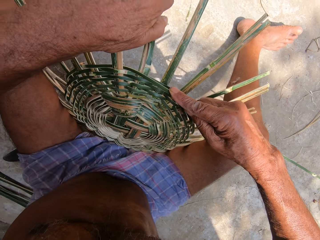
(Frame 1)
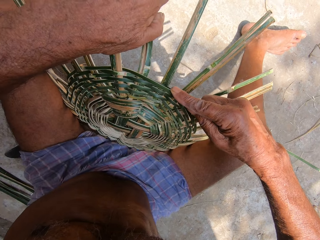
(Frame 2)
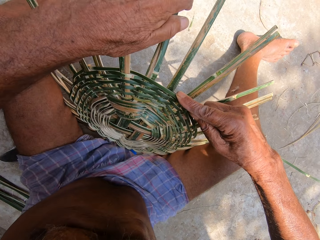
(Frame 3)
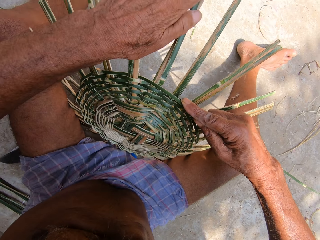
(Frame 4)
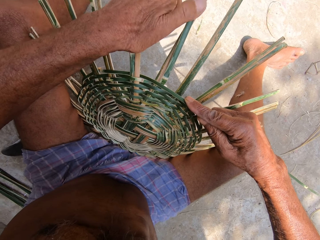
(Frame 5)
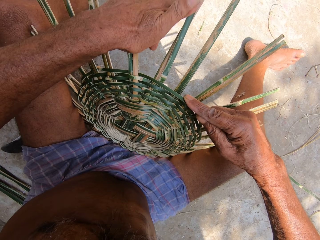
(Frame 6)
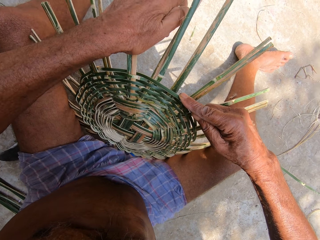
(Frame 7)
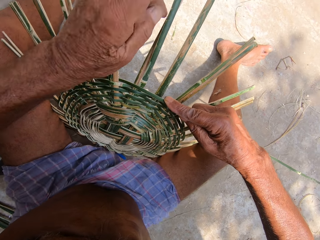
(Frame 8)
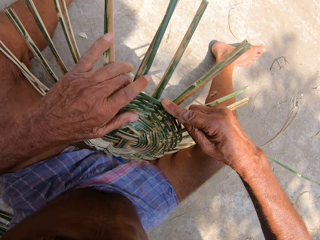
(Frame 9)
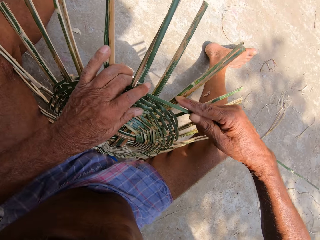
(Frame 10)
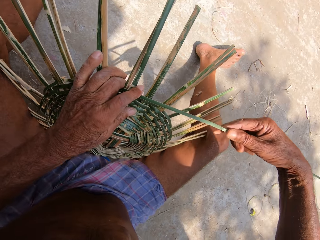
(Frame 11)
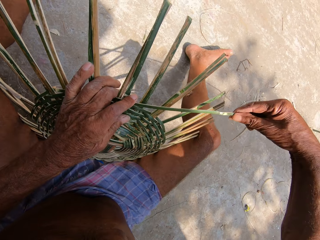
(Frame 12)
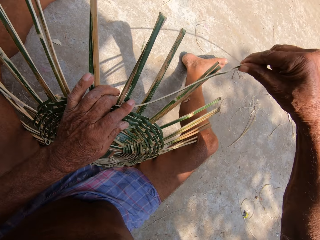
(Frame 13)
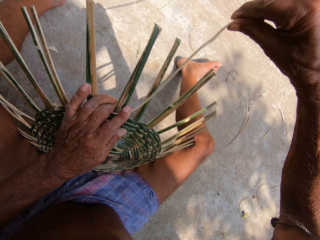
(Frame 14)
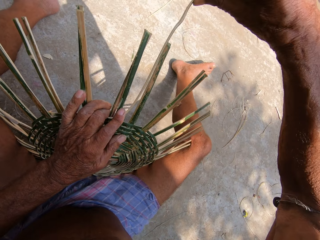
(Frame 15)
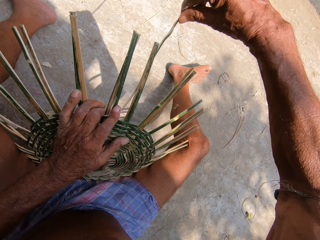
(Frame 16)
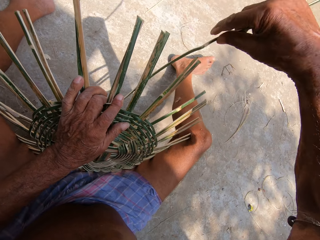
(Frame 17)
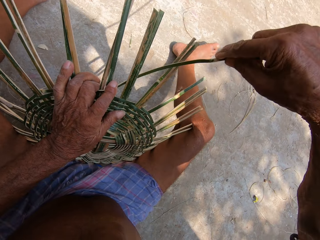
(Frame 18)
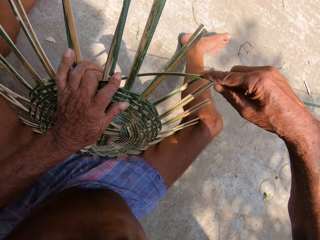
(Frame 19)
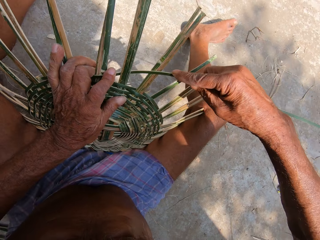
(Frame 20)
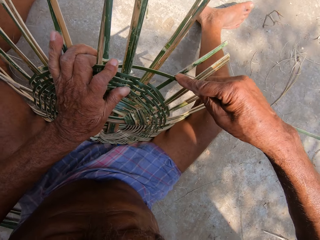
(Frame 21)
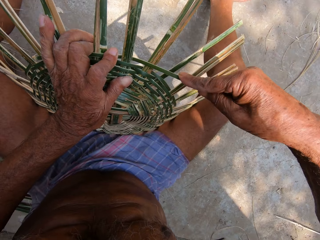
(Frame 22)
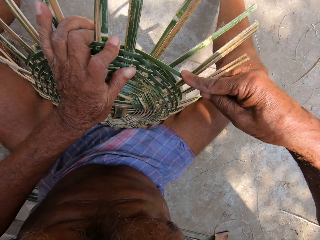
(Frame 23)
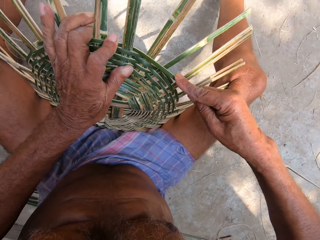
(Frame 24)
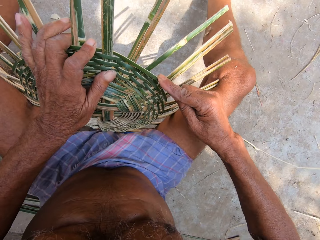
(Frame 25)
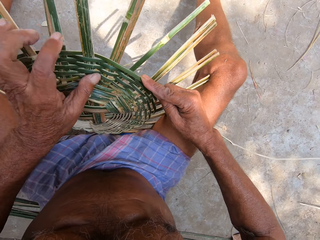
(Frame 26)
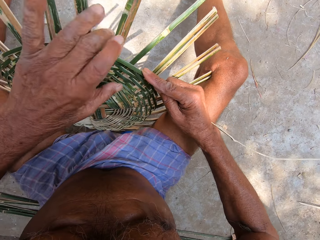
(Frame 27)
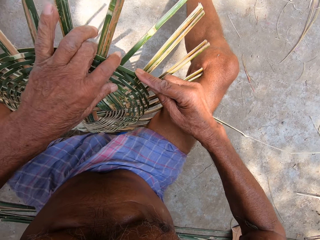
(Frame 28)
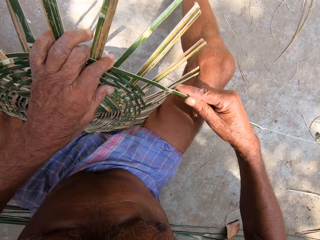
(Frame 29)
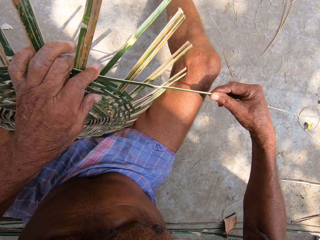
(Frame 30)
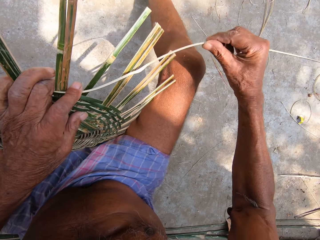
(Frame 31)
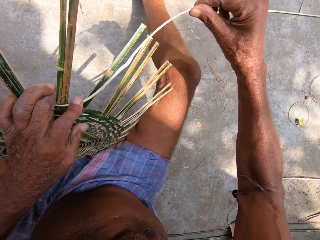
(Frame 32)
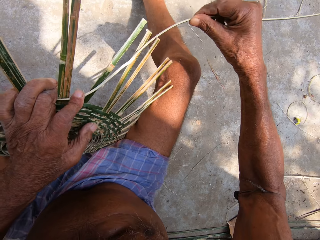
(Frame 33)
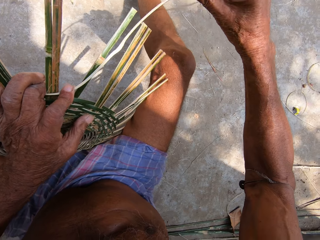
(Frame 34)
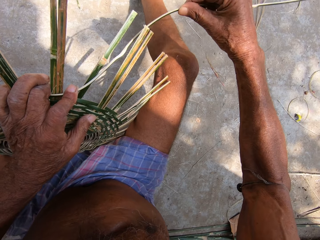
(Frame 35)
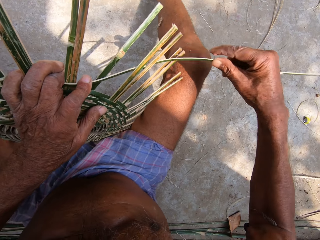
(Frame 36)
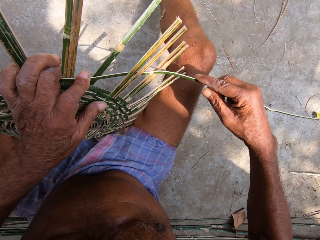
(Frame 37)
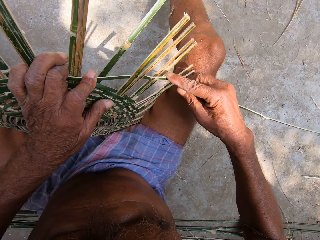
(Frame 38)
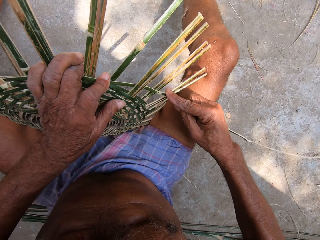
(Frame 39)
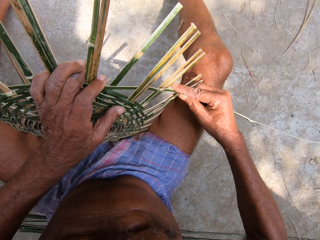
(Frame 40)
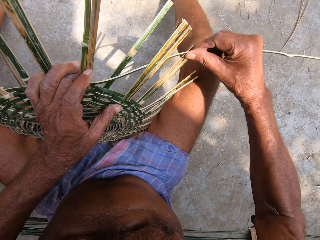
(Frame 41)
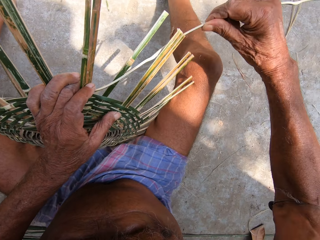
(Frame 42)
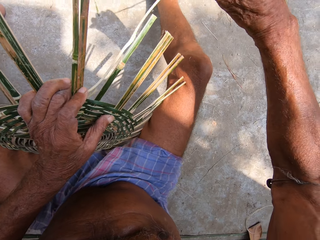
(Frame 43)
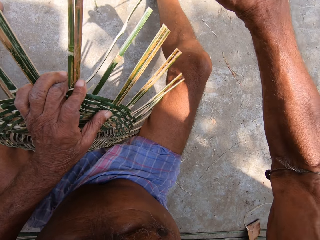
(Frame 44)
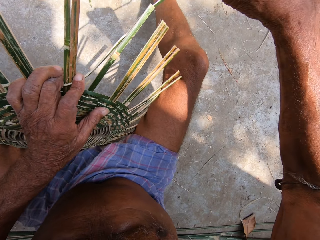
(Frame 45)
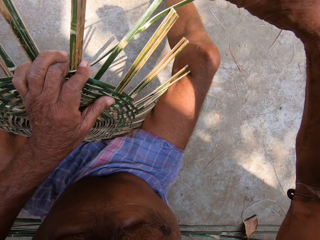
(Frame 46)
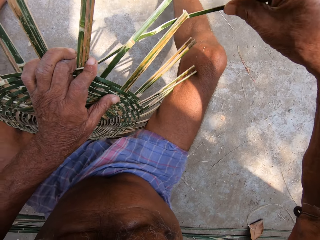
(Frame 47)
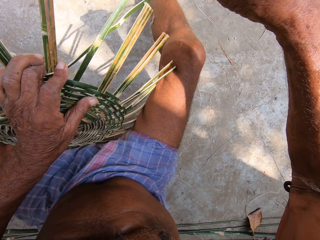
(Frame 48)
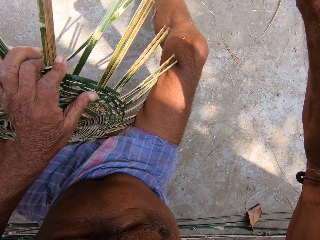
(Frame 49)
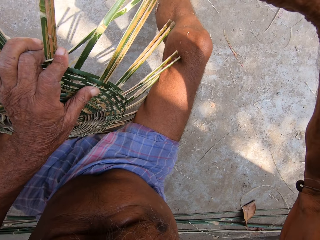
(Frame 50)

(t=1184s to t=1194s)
The camera wearer adjusts some bamboo strips on the craft on the ground with his left hand. He presses the bamboo strip into the craft on the ground with his left hand. He weaves the bamboo strip into the craft on the ground with his right hand. He presses the bamboo strip into the craft on the ground with his left hand. He weaves the bamboo strip into the craft on the ground with his right hand.

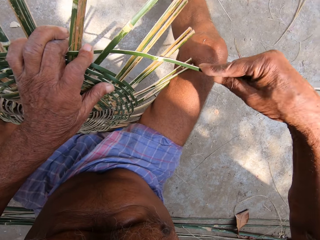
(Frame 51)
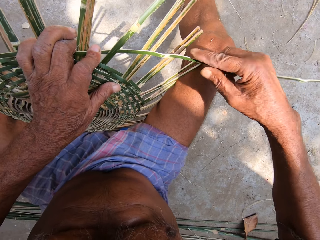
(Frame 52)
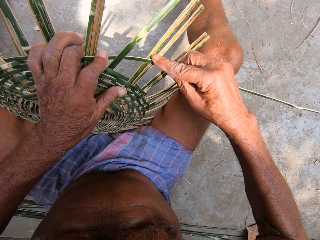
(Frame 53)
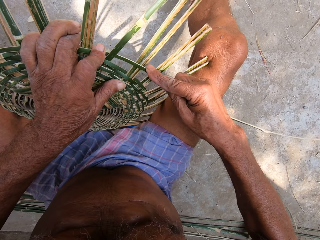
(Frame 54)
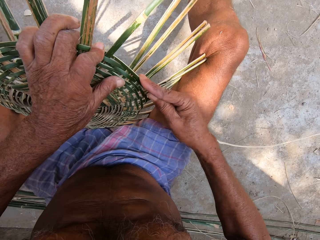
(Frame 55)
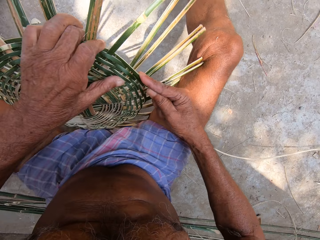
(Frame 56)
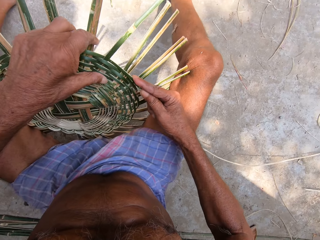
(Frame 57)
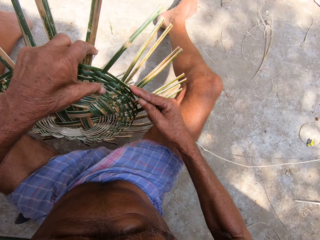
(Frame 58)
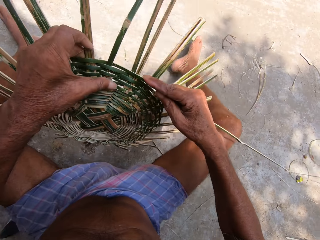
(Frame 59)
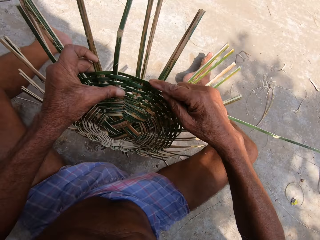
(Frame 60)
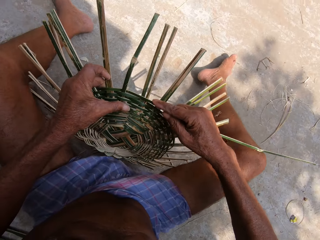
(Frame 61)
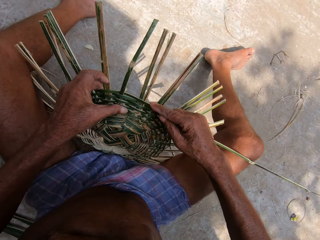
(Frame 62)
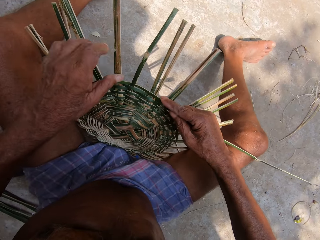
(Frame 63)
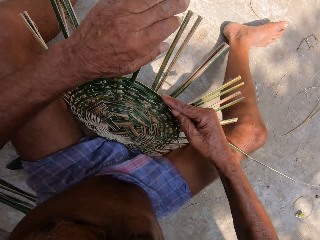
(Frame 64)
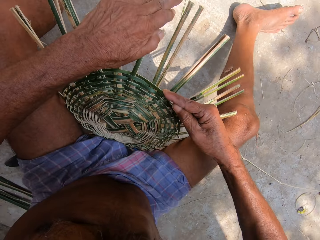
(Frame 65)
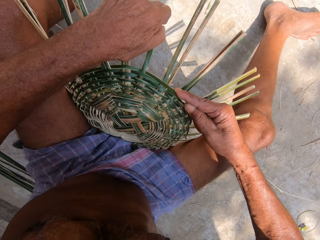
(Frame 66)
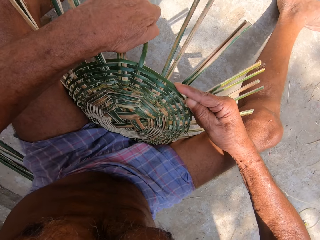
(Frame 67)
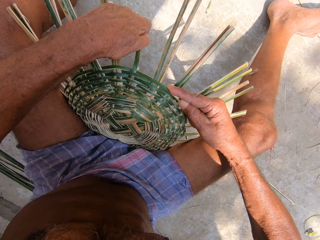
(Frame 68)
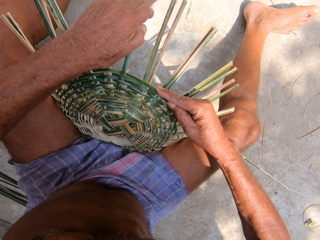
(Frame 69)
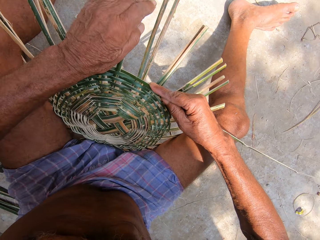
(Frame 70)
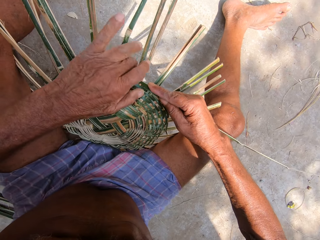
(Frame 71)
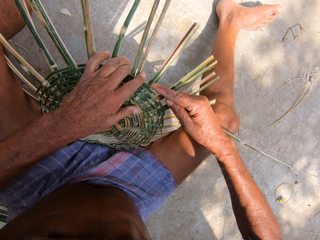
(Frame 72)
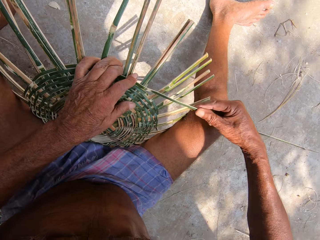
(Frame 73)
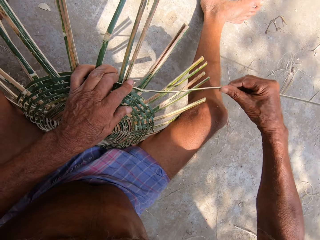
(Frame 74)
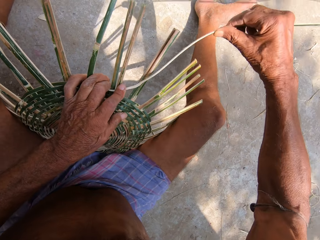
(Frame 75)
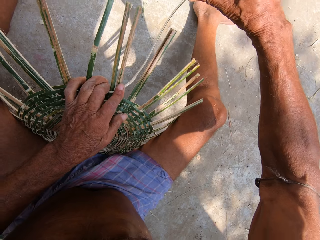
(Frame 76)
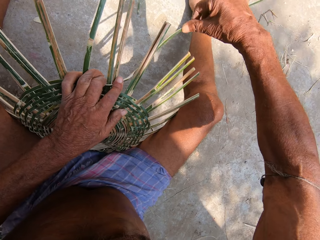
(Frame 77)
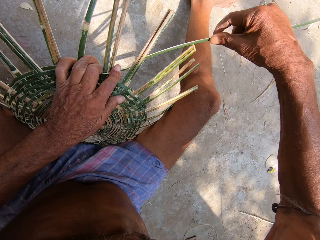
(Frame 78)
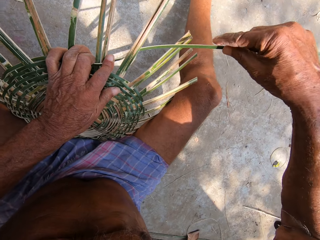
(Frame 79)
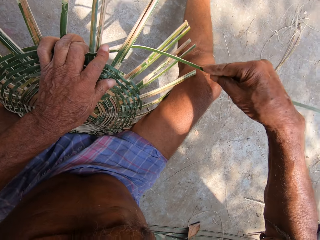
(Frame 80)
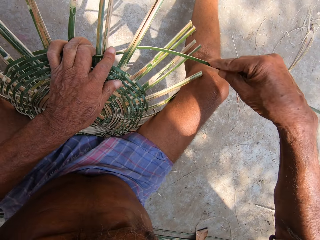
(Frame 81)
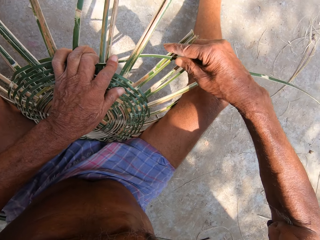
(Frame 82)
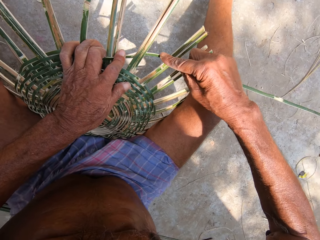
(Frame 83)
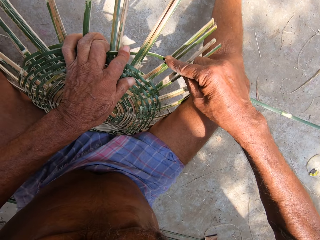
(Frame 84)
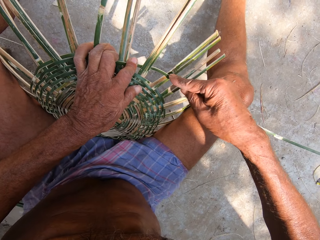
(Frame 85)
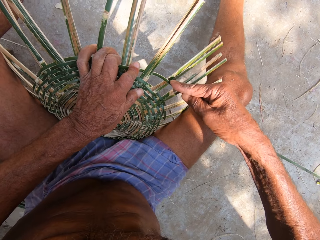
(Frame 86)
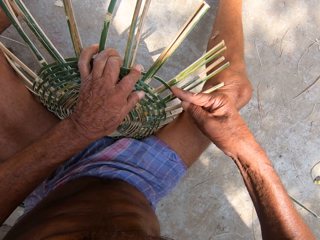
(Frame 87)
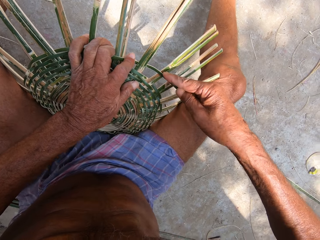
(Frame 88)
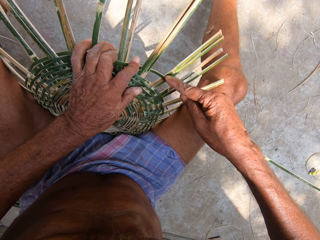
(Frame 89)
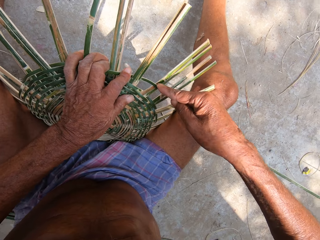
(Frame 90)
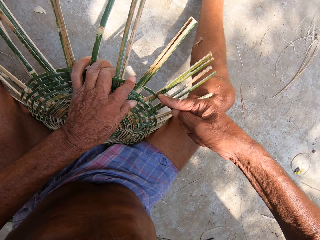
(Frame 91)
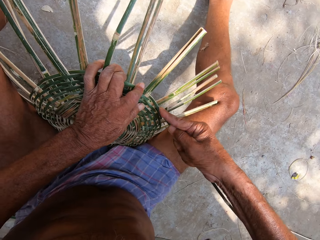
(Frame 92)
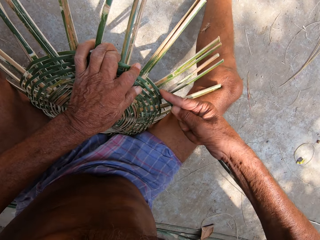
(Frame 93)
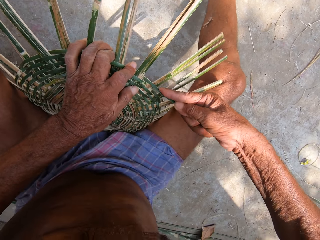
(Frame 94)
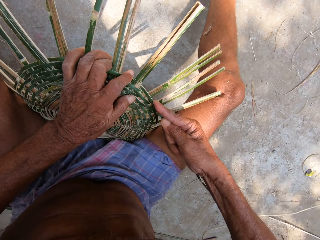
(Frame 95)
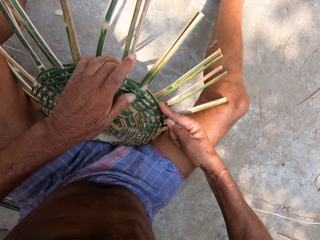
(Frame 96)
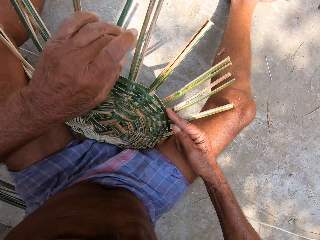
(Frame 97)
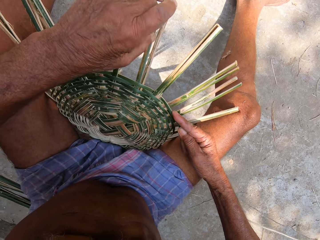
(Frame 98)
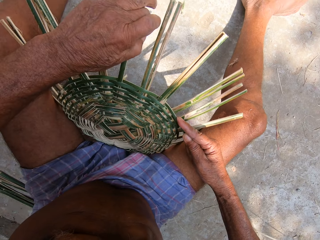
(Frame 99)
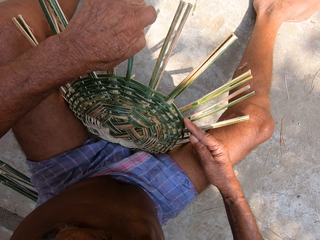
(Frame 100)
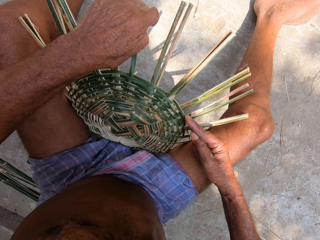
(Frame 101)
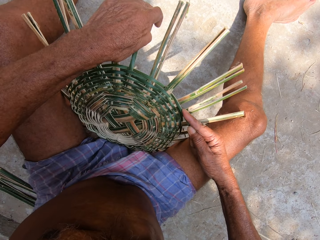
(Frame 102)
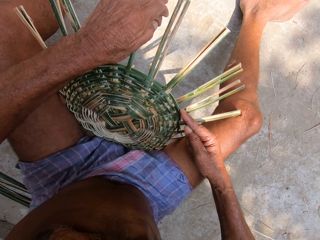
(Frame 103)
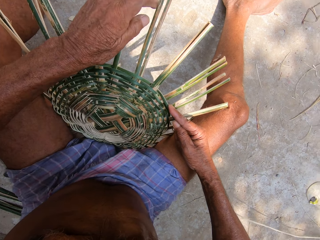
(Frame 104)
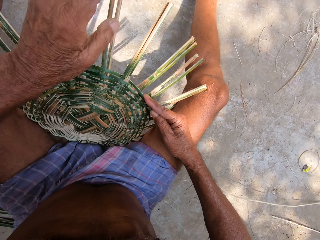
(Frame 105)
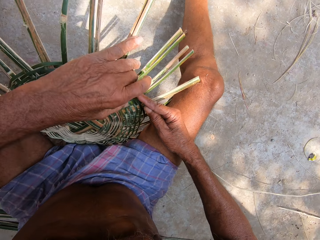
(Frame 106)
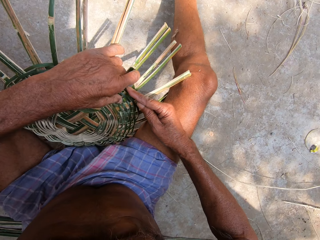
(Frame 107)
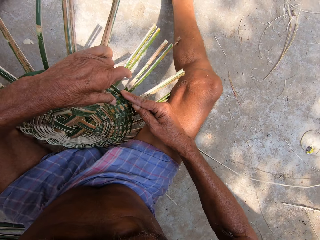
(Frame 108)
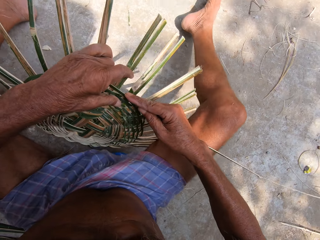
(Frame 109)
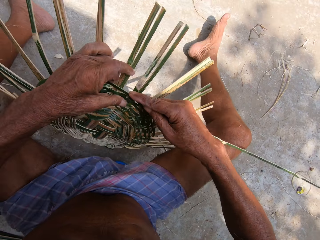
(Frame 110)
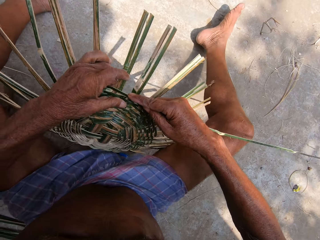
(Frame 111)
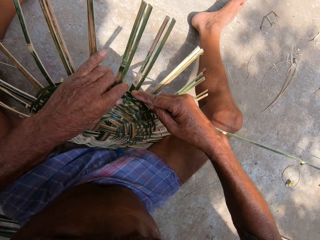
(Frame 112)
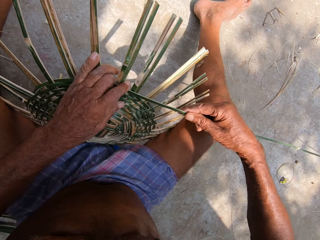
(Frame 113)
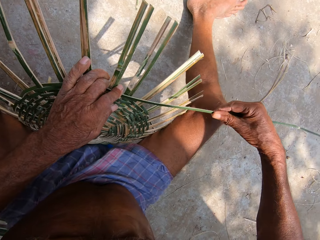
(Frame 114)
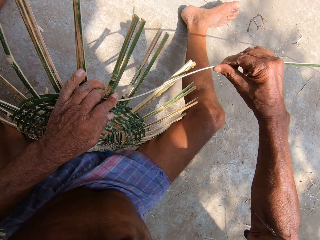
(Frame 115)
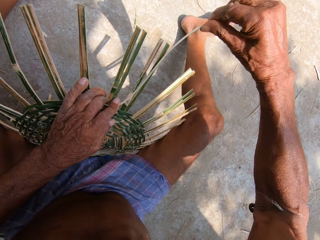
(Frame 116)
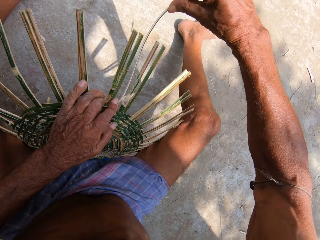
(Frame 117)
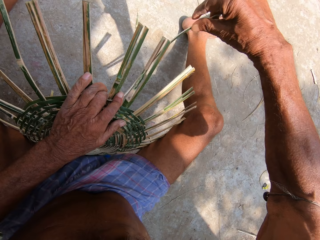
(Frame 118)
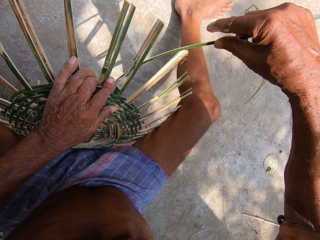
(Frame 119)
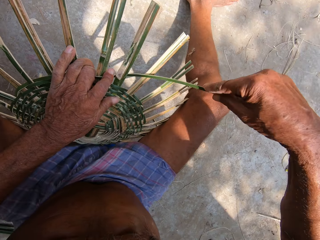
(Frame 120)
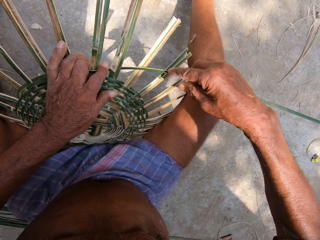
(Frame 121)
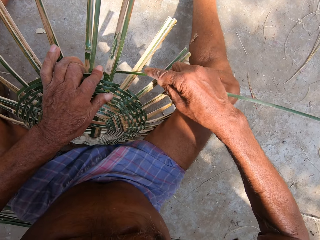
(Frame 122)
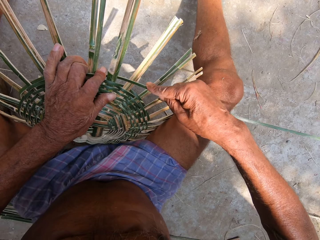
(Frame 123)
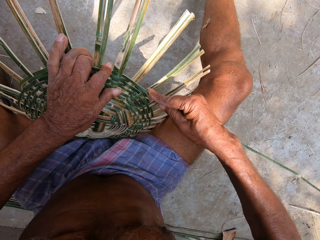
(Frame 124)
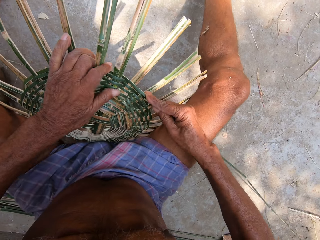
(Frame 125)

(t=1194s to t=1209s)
The camera wearer turns the craft on the ground with his left hand. He adjusts some bamboo strips on the craft on the ground with his left hand. He presses the bamboo strip into the craft on the ground with his left hand. He weaves the bamboo strip into the craft on the ground with his right hand. He adjusts some bamboo strips on the craft on the ground with his left hand. He turns the craft on the ground with his left hand. He presses the bamboo strip into the craft on the ground with his left hand. He weaves the bamboo strip into the craft on the ground with his right hand.
